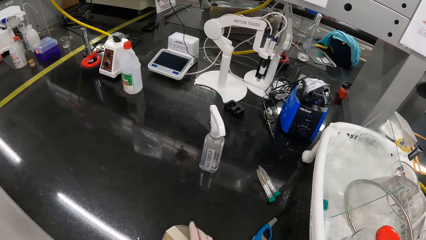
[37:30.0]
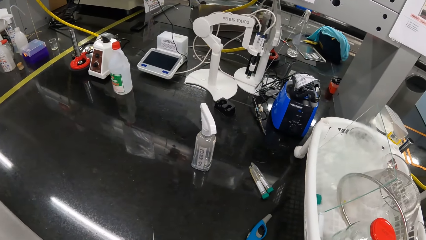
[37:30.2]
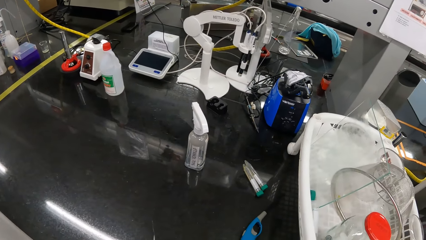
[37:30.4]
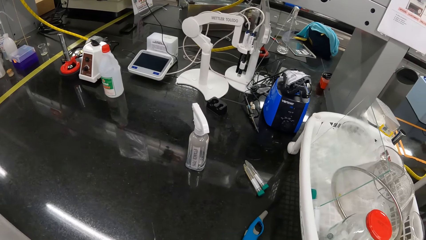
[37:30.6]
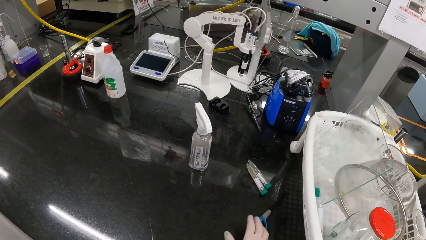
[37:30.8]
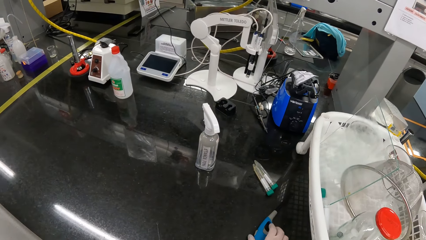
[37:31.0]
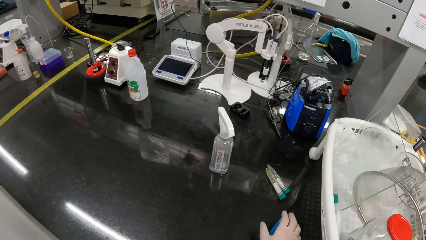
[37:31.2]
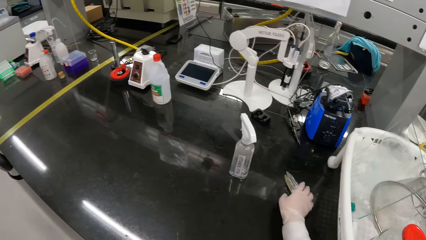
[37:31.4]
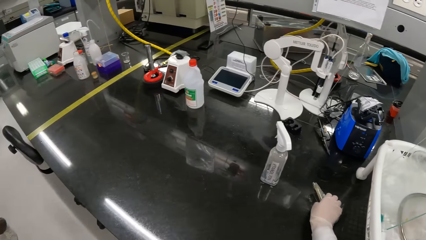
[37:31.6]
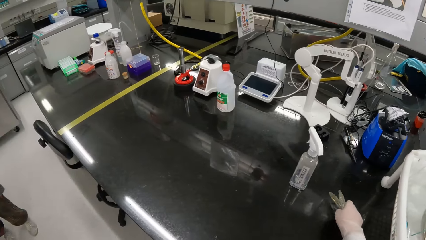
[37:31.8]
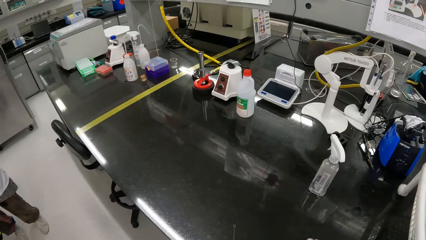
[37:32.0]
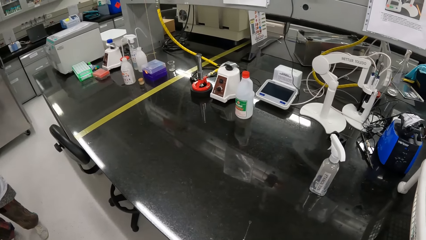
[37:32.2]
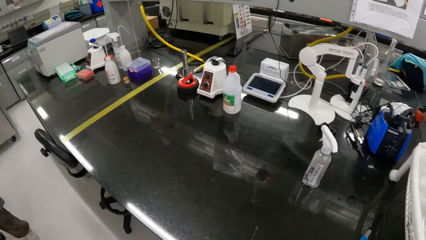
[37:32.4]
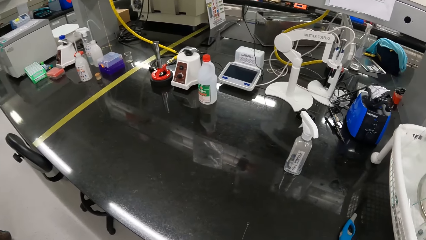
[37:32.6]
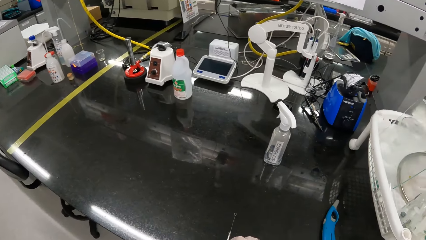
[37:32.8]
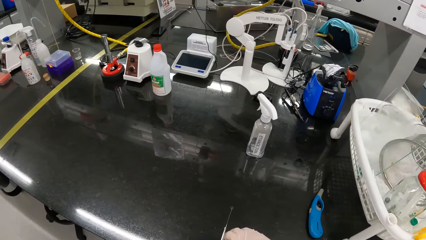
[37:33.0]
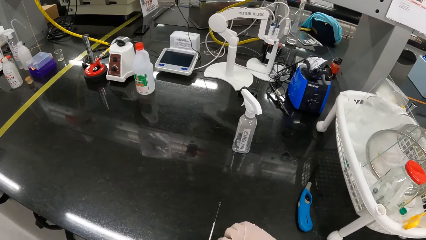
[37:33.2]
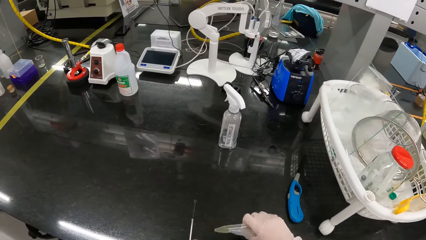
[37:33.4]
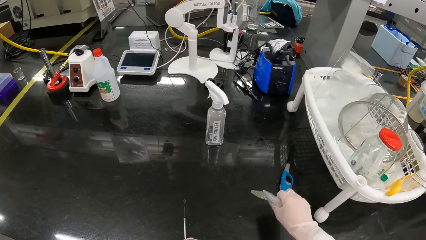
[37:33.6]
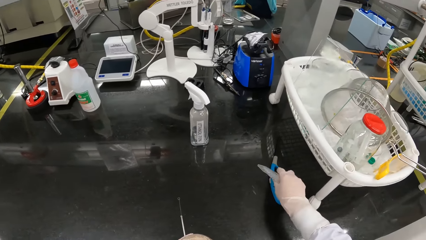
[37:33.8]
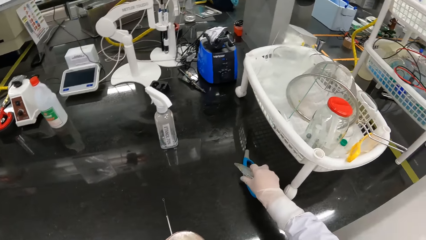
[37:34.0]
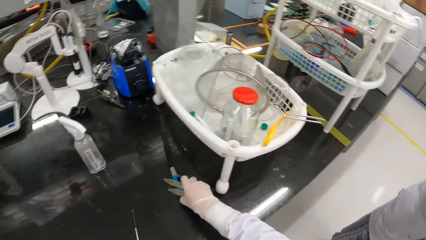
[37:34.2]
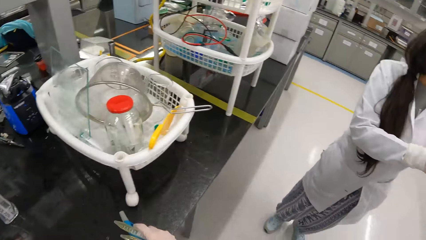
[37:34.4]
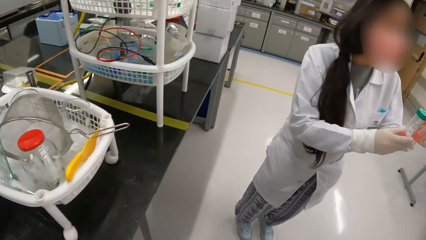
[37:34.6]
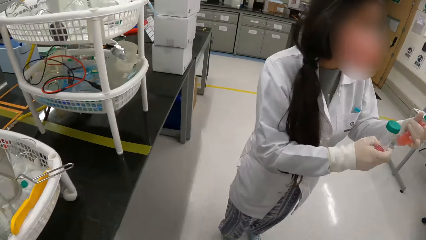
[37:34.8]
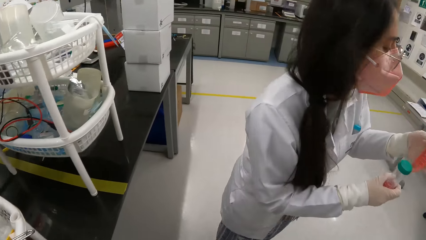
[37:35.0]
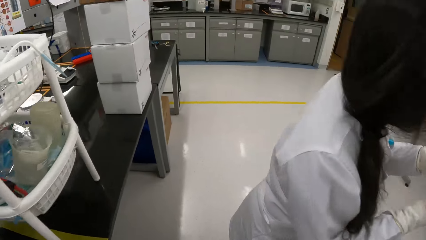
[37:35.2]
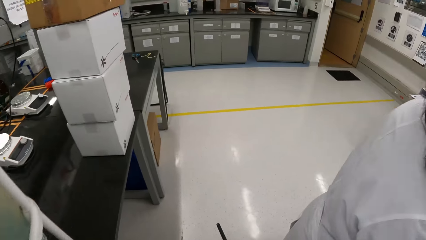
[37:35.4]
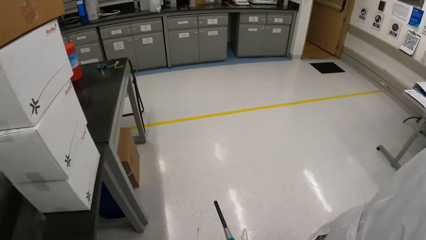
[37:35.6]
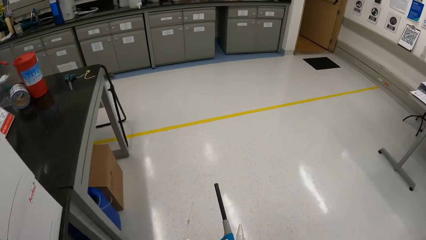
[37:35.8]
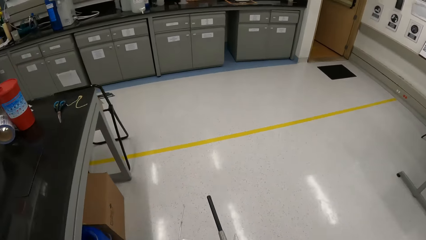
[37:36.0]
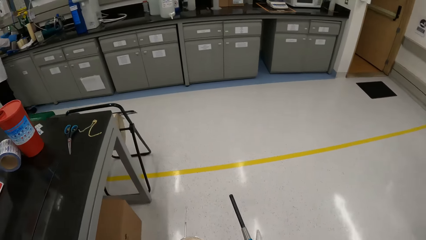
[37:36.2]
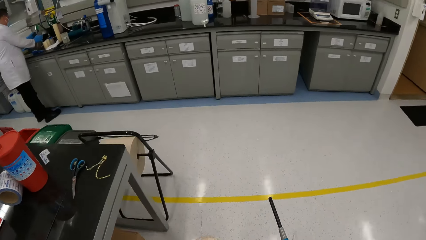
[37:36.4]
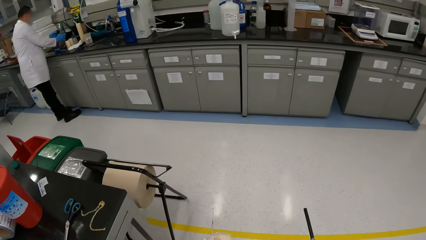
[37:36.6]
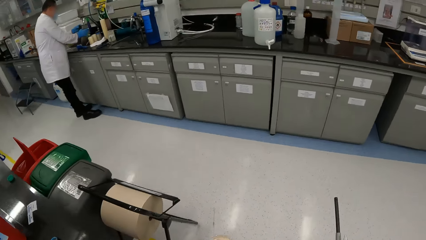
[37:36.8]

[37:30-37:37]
The camera wearer picks up the container from the table with her right hand. She picks up some specimen containers from the table with her right hand. She picks up a lighter or cutter from the table with her right hand. A woman holds the specimen containers with both hands. The camera wearer walks around the lab.

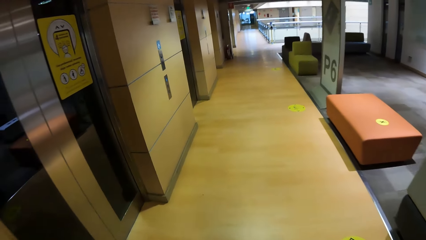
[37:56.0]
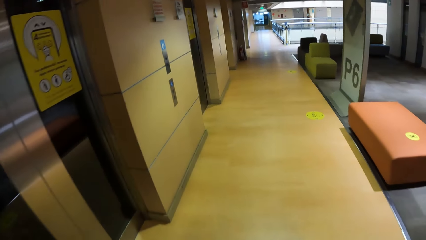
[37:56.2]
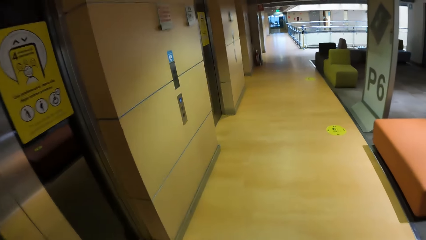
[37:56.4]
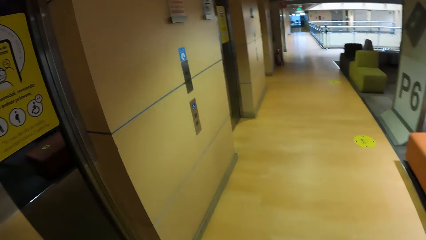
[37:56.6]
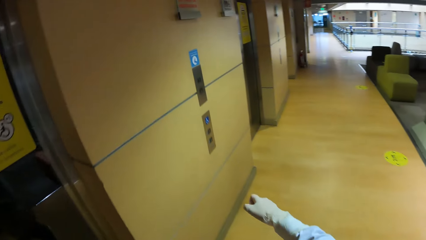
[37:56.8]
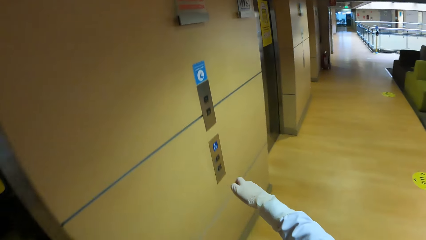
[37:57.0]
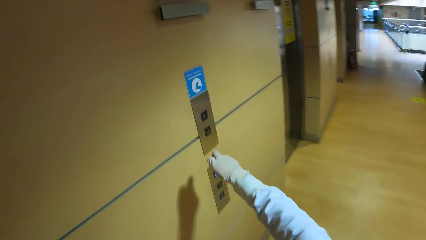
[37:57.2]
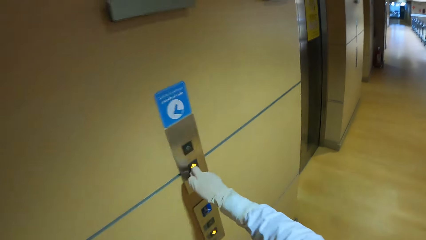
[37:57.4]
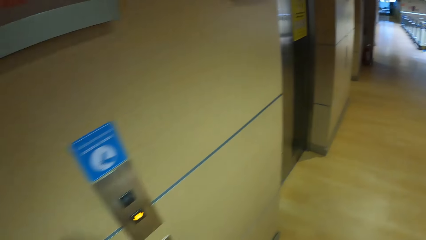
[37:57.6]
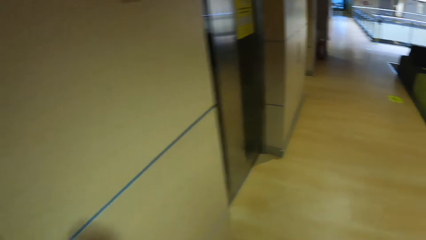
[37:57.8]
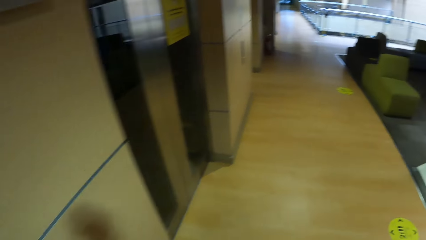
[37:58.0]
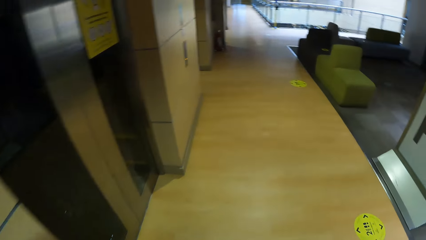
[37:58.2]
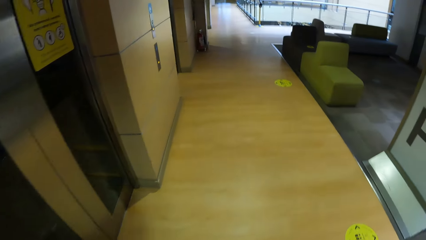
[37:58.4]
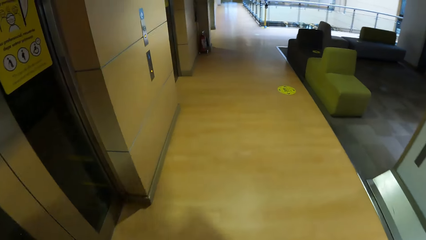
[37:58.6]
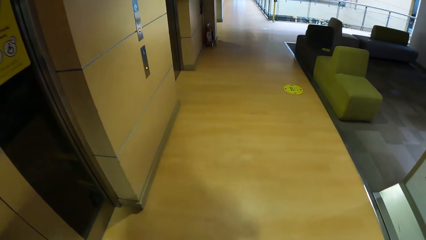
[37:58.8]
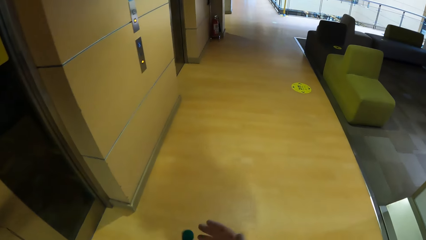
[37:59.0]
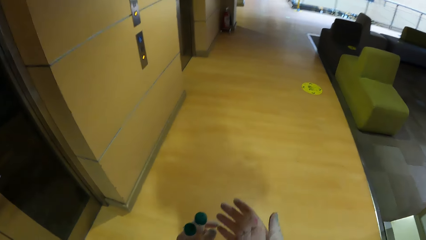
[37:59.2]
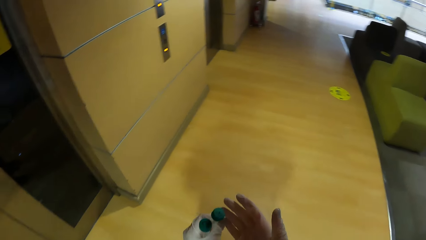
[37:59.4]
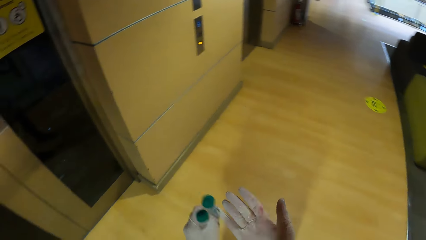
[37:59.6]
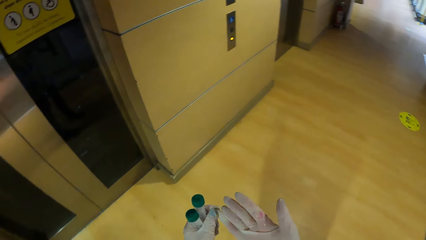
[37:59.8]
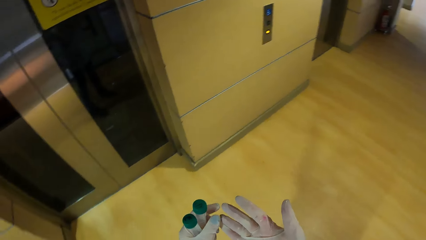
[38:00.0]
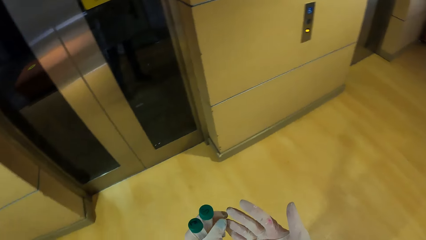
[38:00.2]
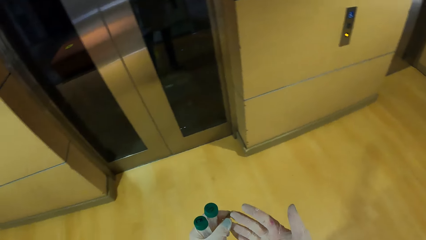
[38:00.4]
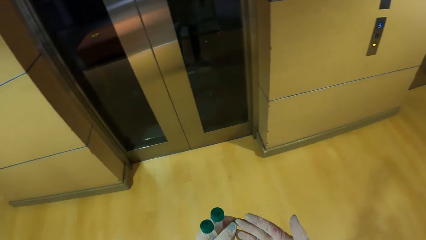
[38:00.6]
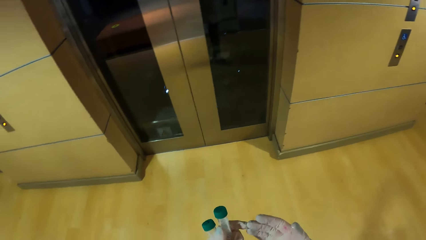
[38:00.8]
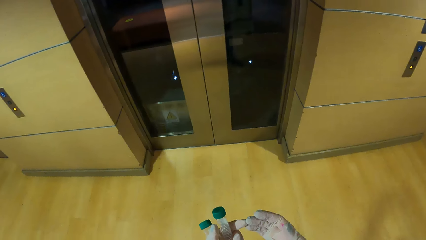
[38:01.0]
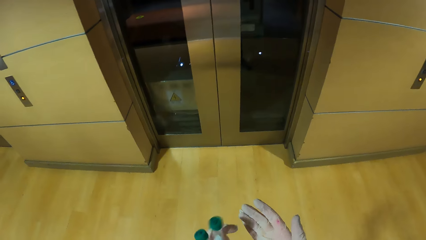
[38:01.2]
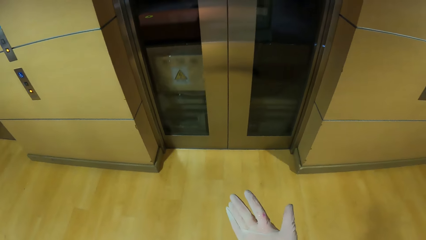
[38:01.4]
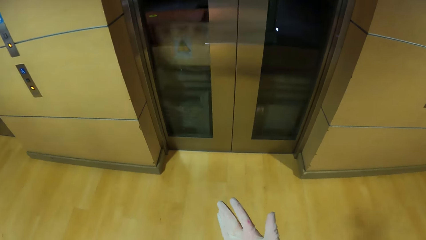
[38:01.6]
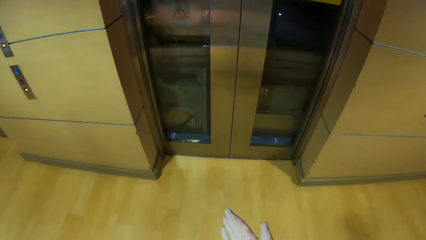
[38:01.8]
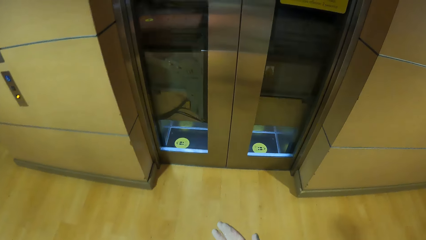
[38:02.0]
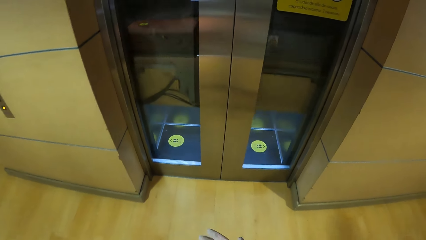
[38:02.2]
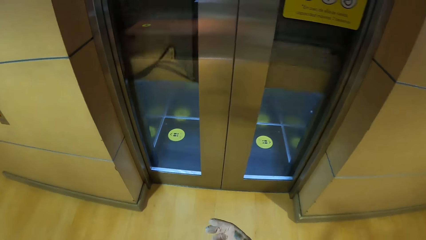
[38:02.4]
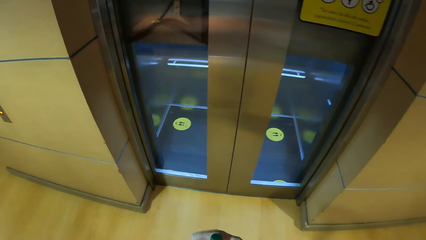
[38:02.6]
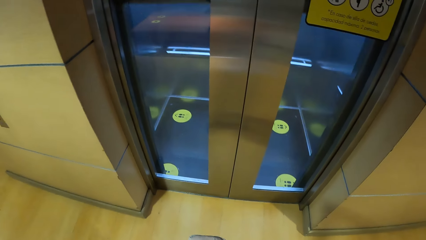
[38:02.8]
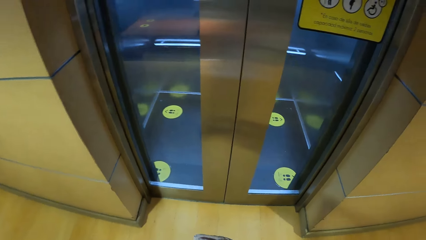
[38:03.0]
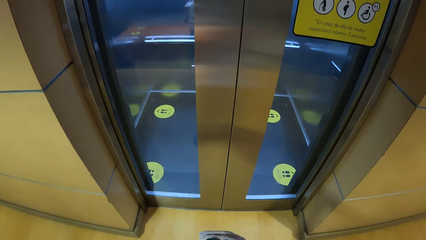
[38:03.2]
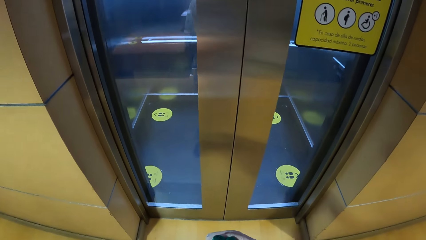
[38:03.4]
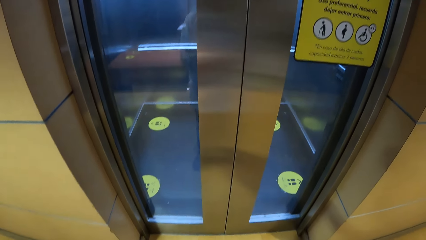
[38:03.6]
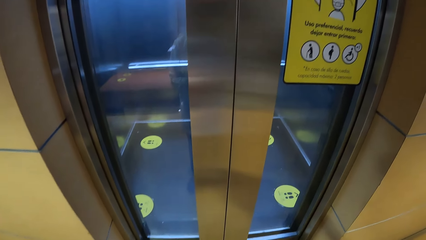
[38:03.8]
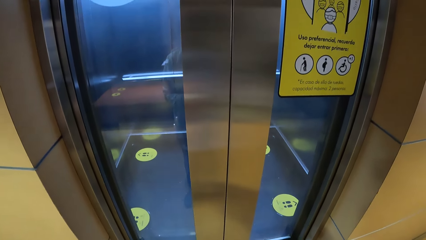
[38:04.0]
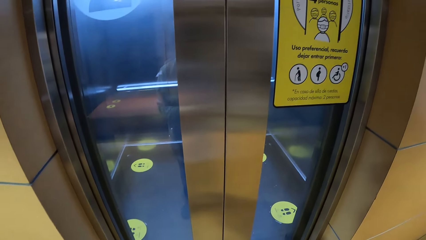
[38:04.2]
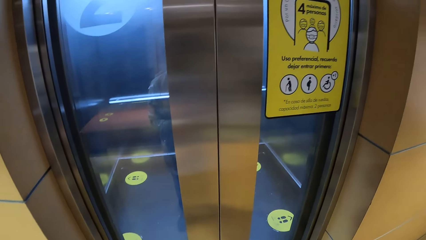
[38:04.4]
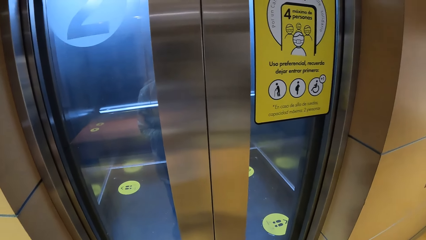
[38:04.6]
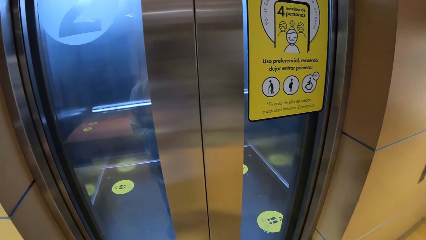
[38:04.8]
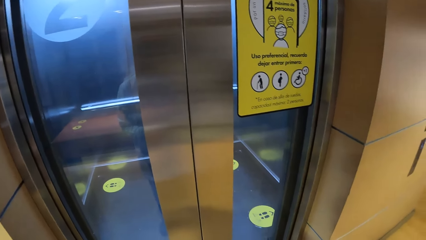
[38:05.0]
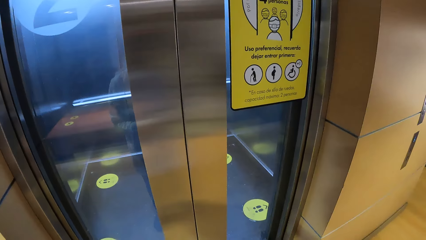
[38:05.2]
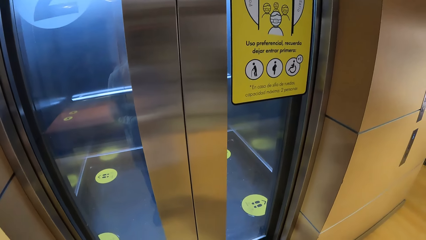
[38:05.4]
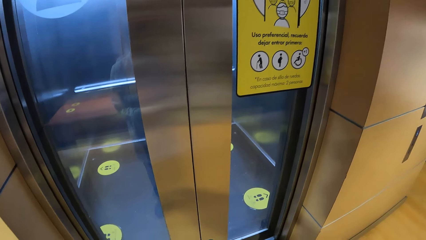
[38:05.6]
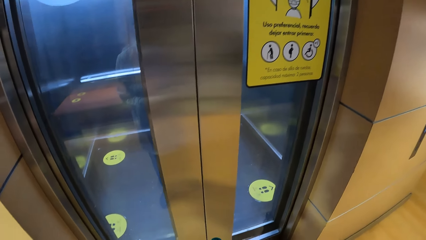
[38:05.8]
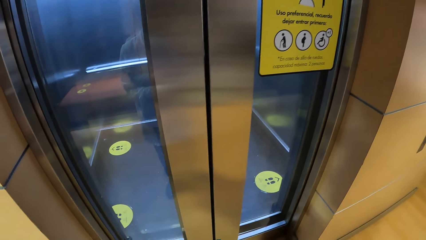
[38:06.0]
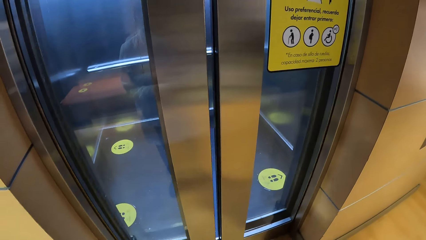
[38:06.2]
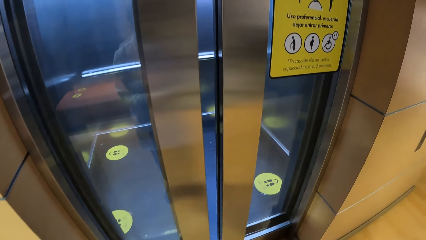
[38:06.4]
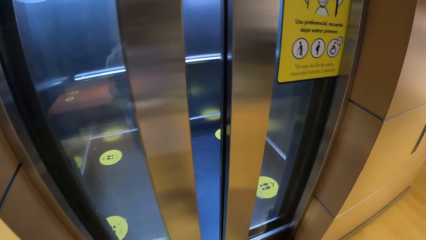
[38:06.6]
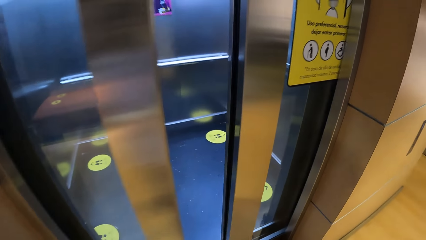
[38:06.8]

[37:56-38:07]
The camera wearer pushes an elevator button with her right hand. She walks on the hallway. She inspects the gloves. She stares at the elevator.
